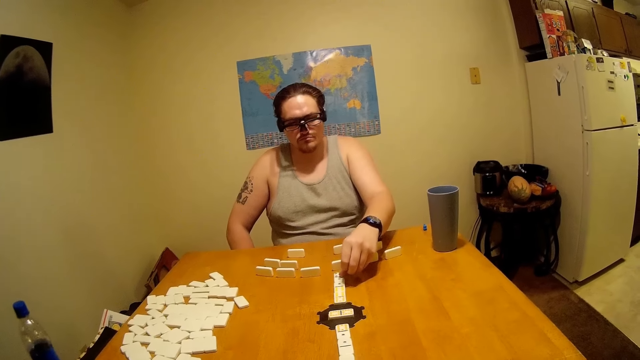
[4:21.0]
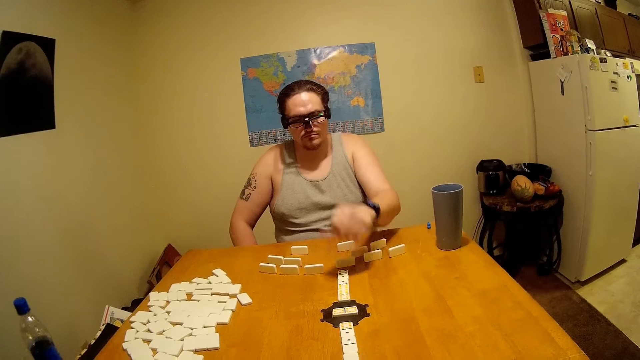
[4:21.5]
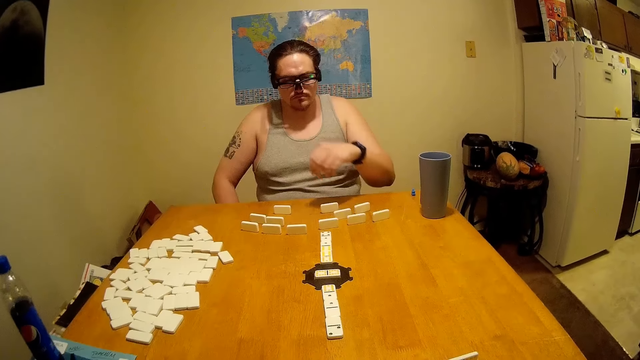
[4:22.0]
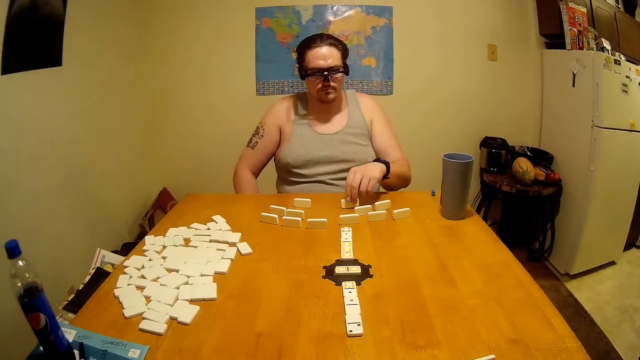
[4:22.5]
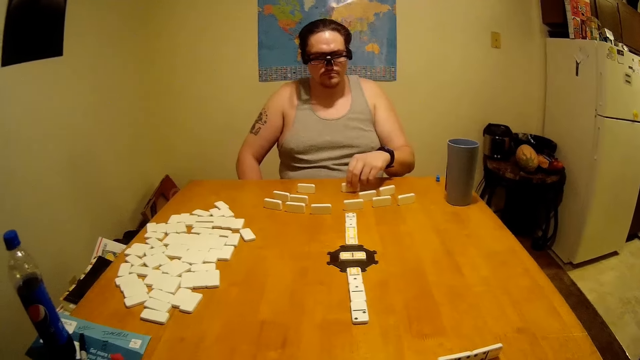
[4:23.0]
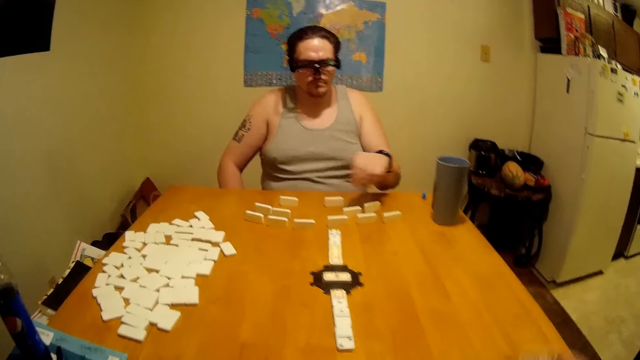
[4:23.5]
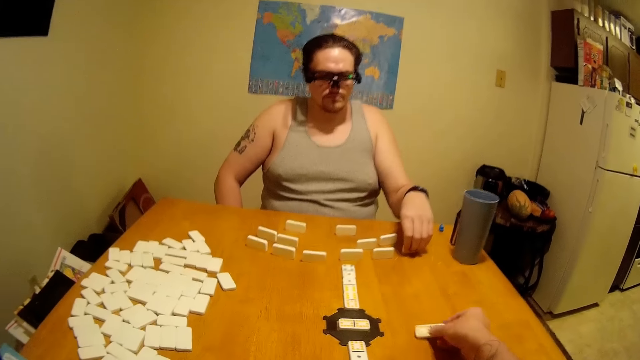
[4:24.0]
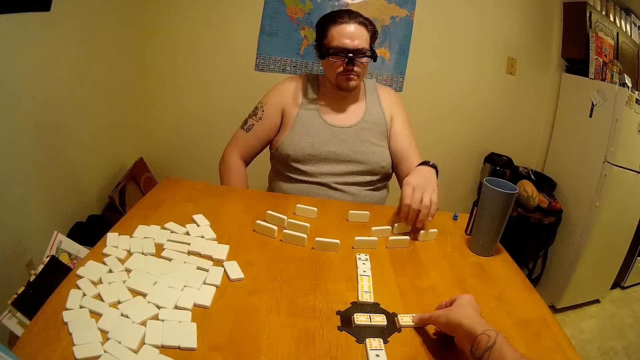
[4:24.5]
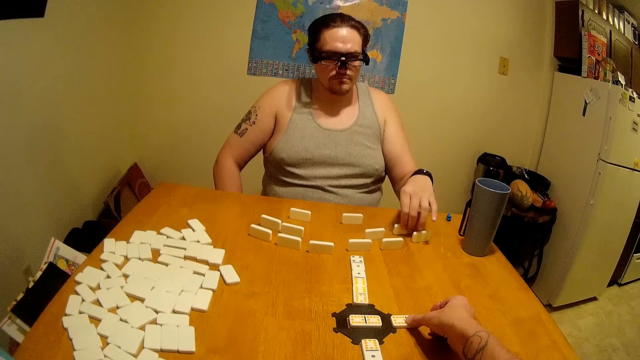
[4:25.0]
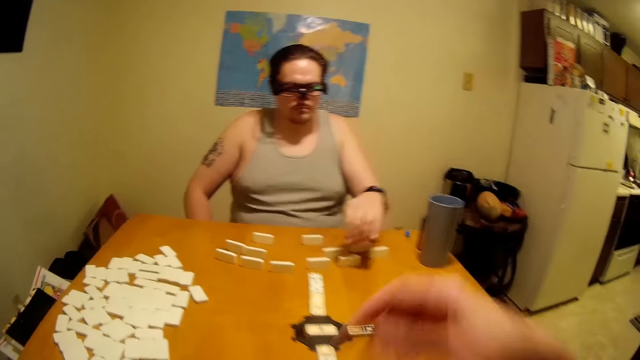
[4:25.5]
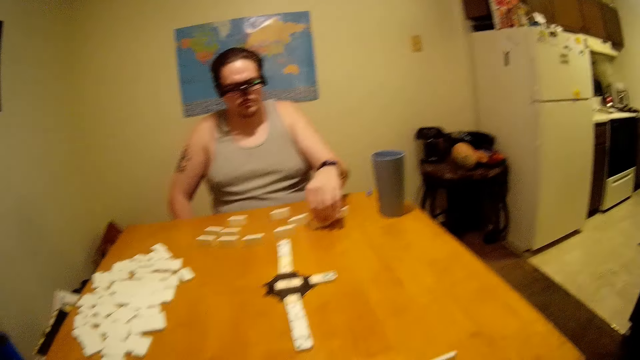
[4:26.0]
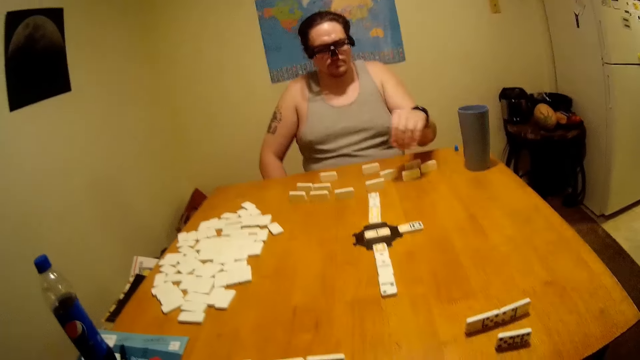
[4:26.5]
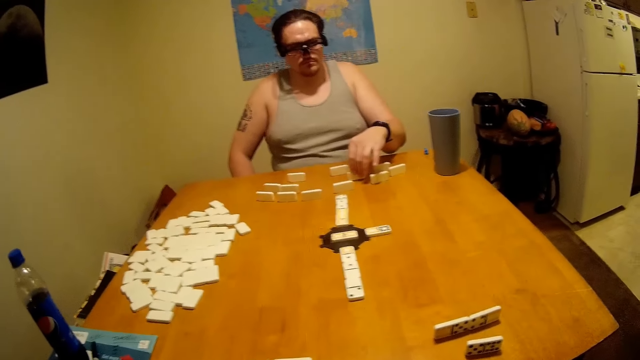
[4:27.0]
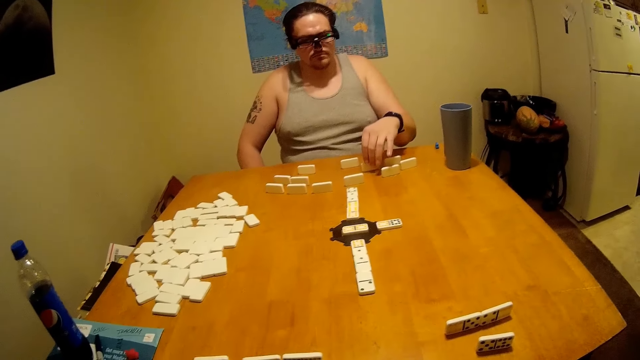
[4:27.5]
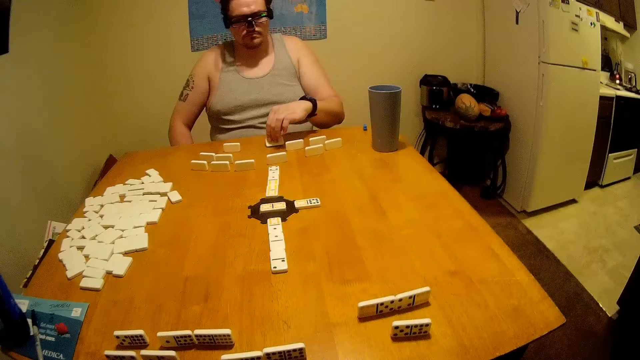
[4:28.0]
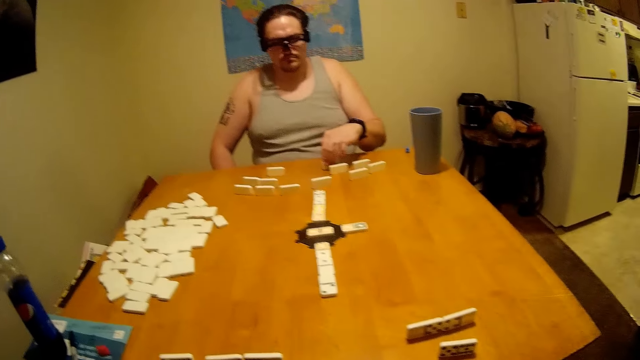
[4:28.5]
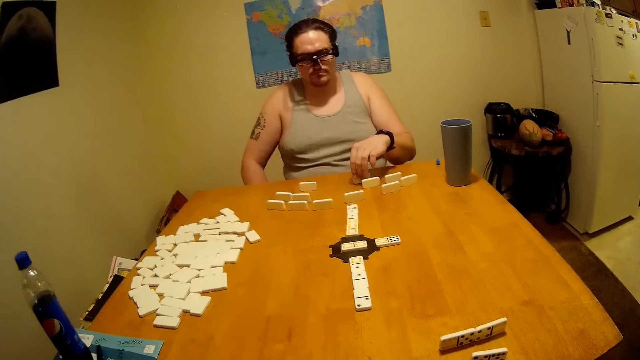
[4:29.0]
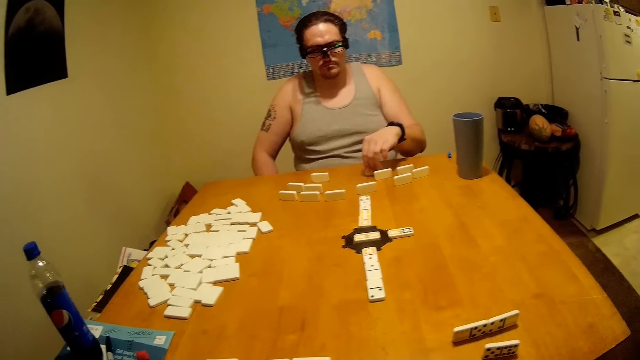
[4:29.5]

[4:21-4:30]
The camera wearer plays the dominoes game on the table.

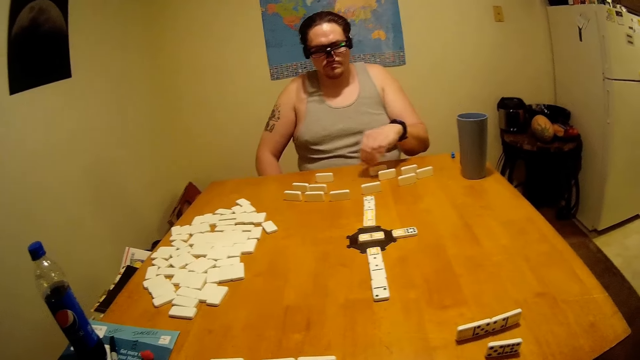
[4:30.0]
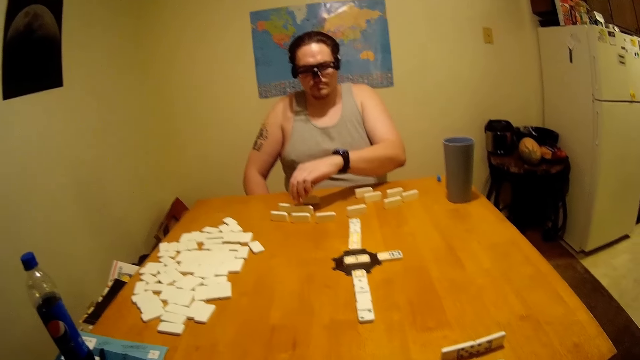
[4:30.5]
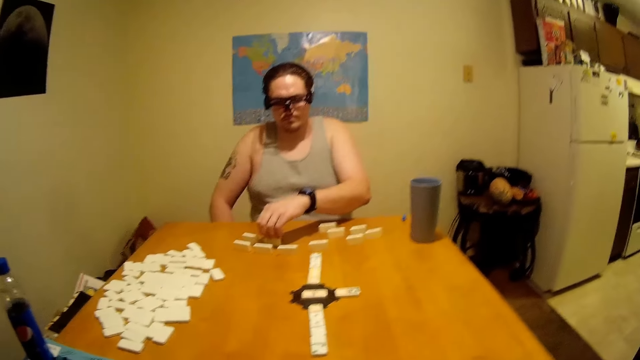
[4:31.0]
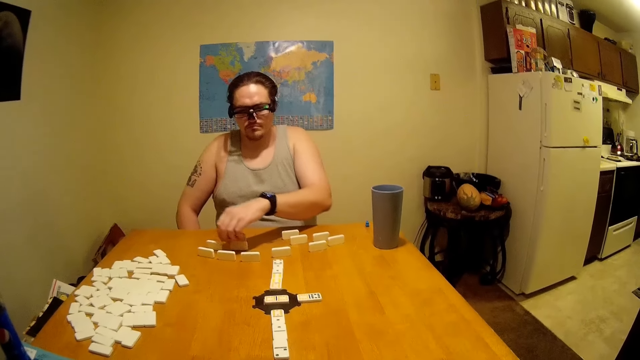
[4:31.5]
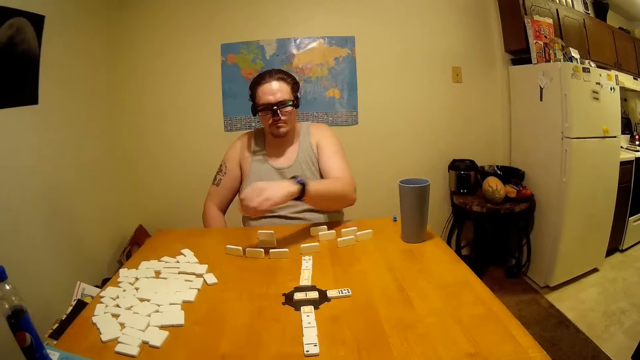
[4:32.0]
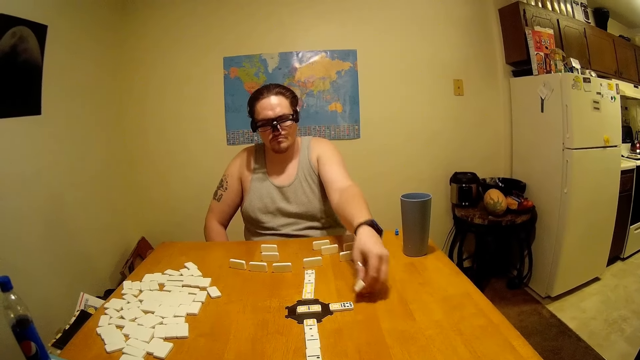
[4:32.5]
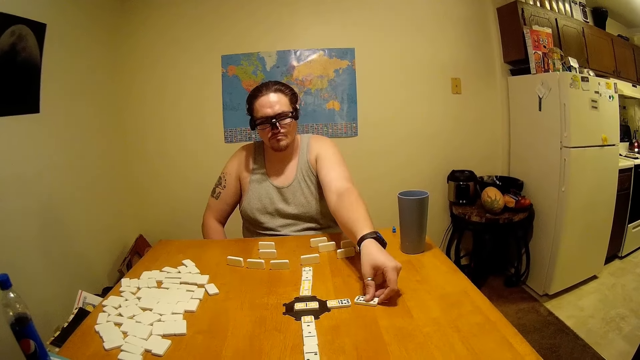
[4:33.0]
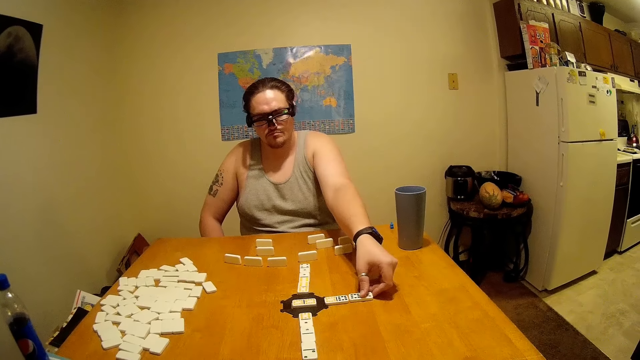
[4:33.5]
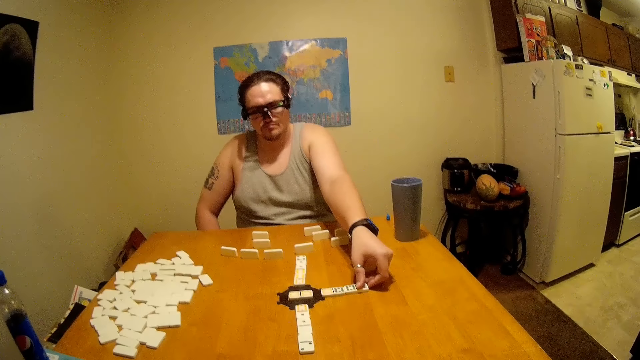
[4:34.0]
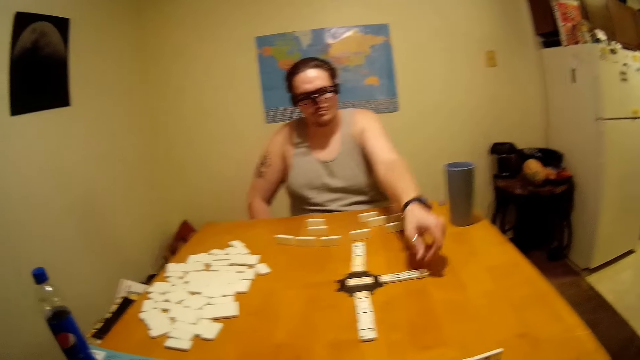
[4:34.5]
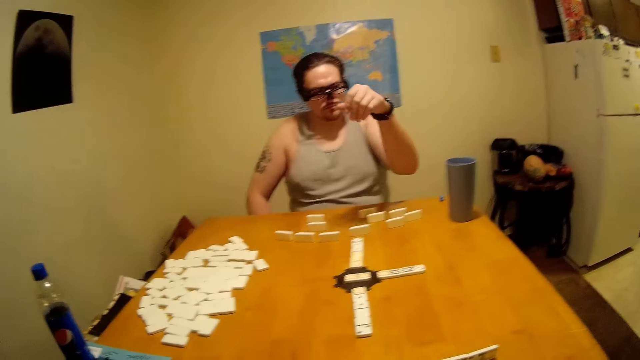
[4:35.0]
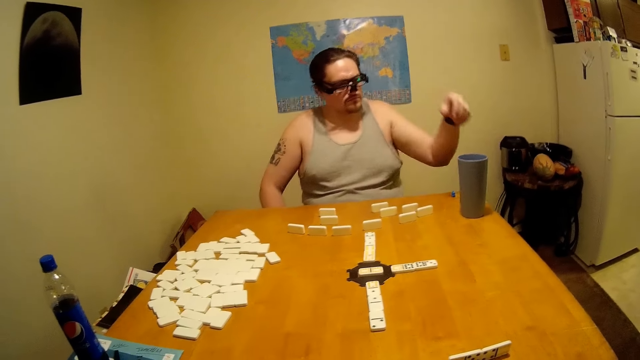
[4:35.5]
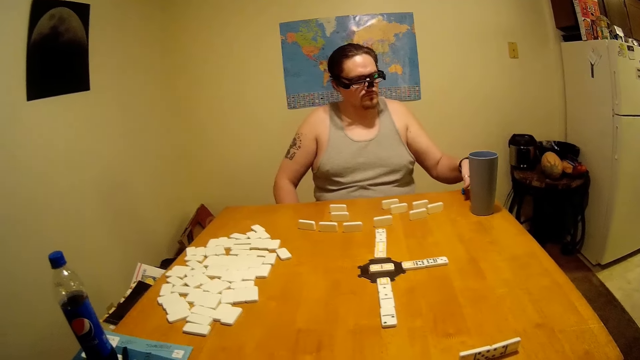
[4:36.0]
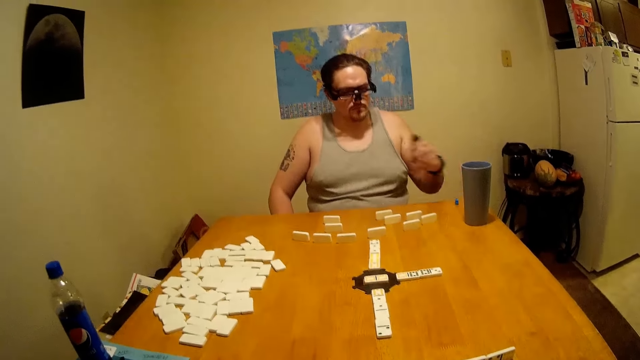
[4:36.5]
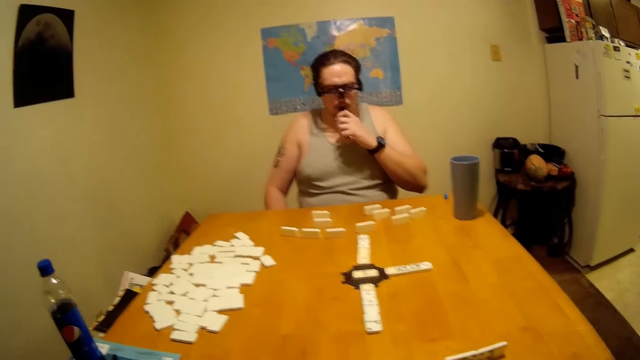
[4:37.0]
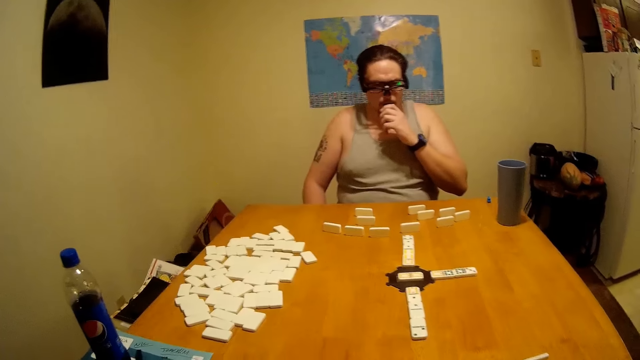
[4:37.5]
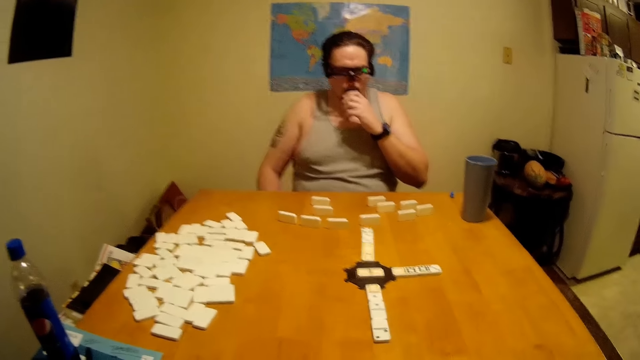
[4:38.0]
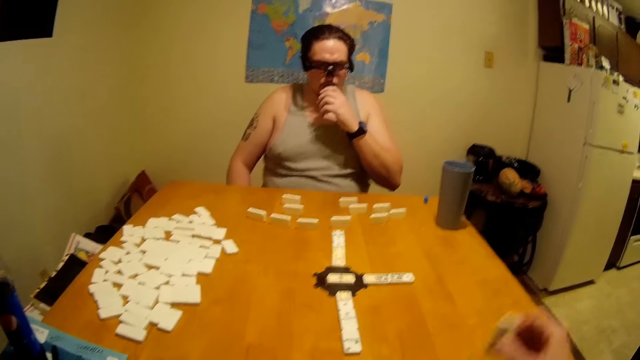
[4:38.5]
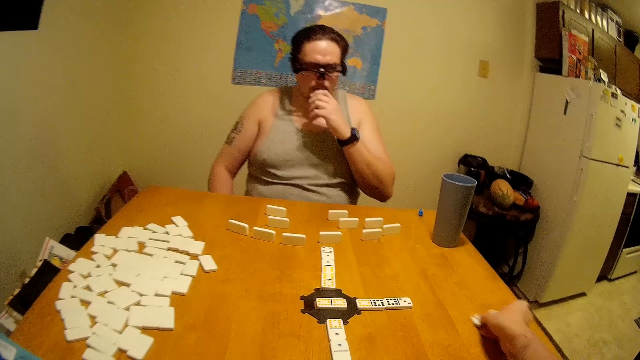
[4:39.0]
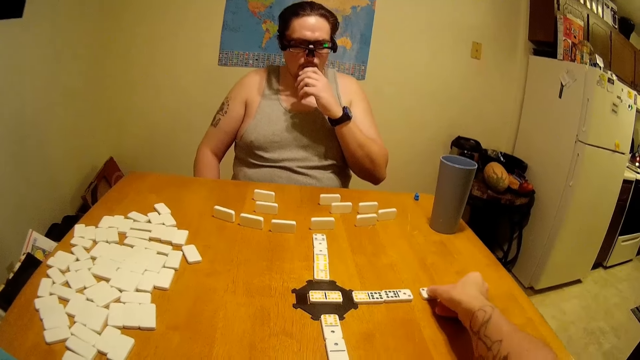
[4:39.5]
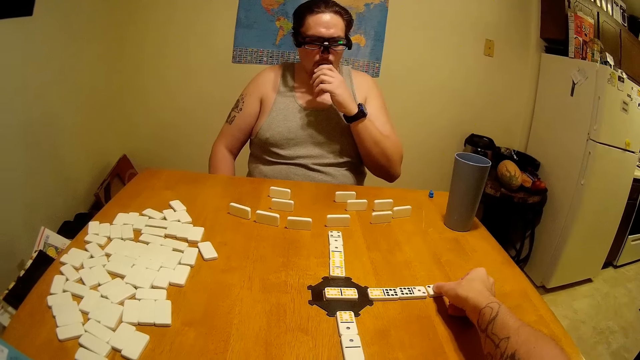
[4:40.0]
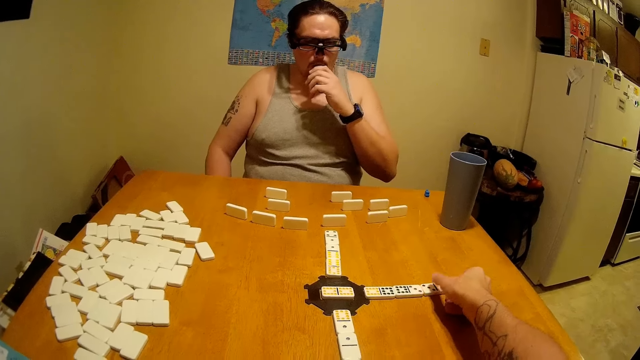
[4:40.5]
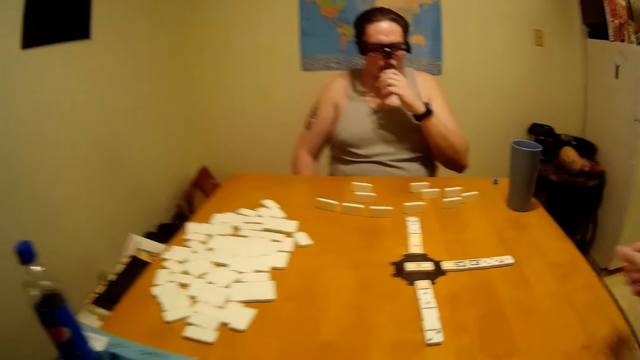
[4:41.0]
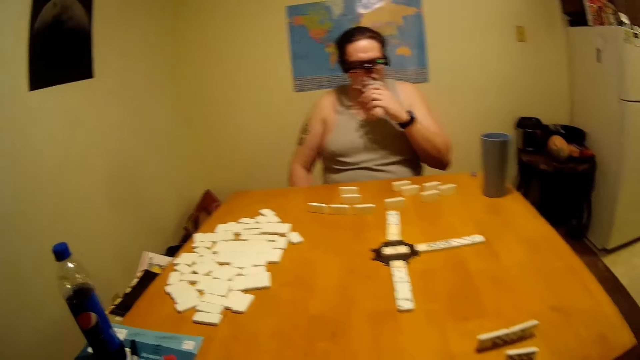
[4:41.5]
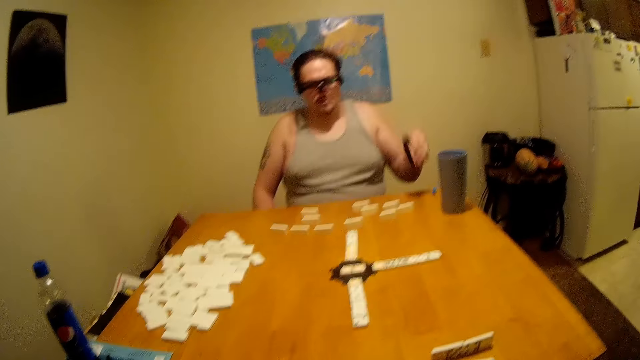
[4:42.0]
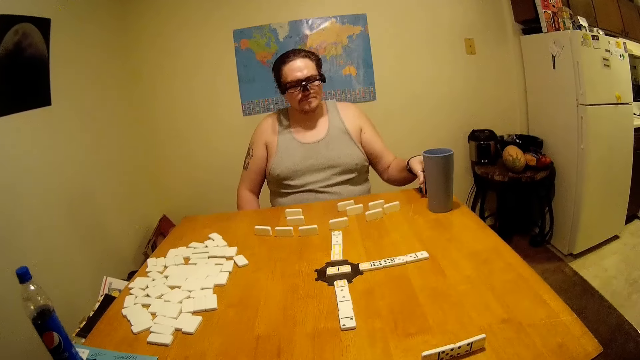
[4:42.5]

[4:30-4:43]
A man plays a dominoes game on the table. The man picks something from the table and puts something in the mouth. The camera wearer plays the dominoes game on the table. The man puts something on the table.
